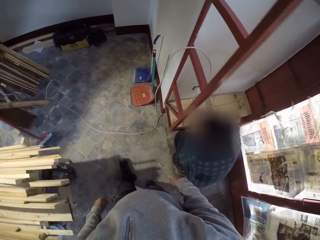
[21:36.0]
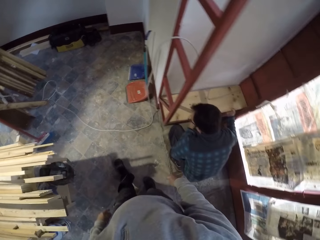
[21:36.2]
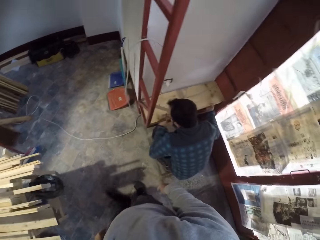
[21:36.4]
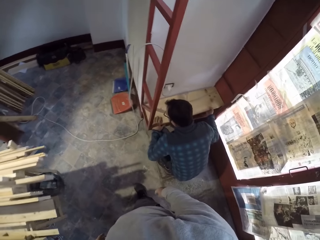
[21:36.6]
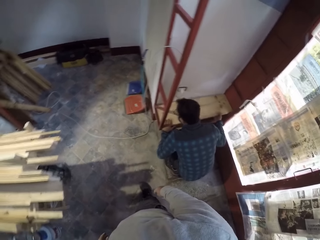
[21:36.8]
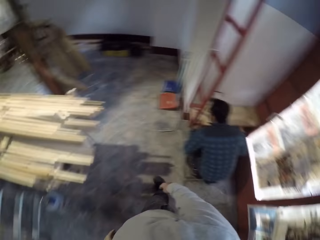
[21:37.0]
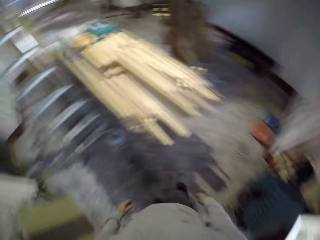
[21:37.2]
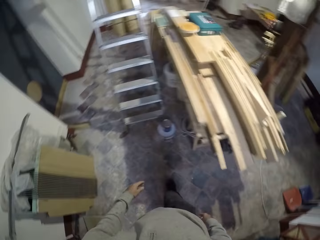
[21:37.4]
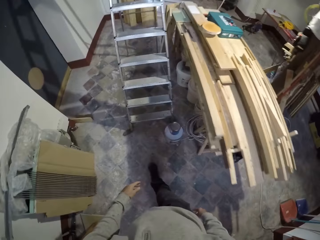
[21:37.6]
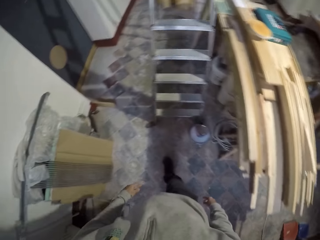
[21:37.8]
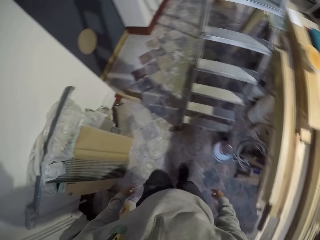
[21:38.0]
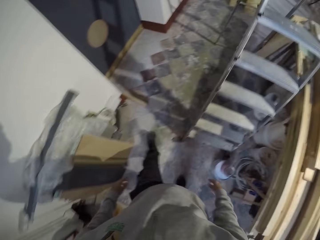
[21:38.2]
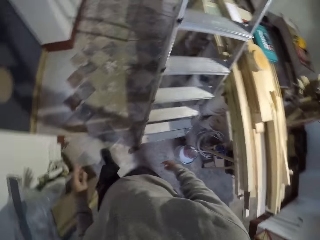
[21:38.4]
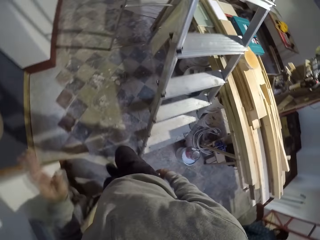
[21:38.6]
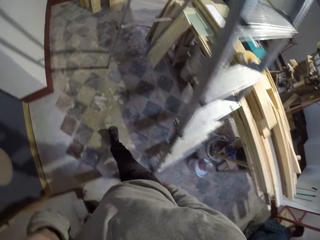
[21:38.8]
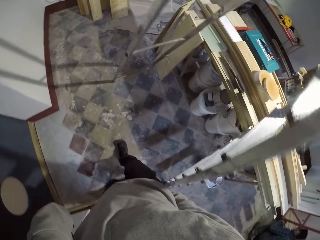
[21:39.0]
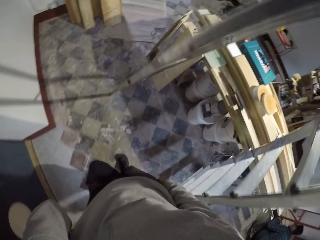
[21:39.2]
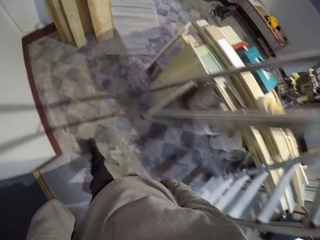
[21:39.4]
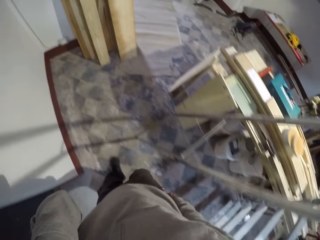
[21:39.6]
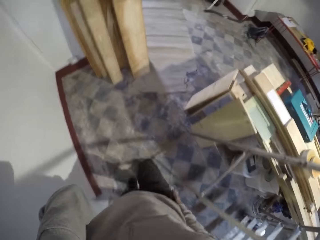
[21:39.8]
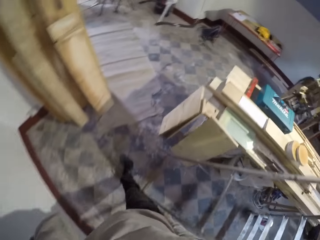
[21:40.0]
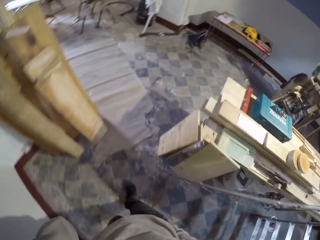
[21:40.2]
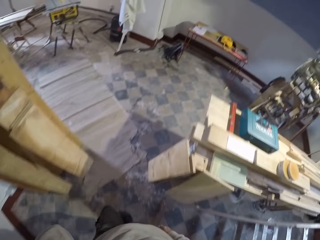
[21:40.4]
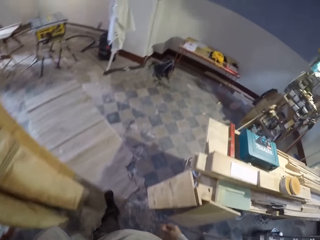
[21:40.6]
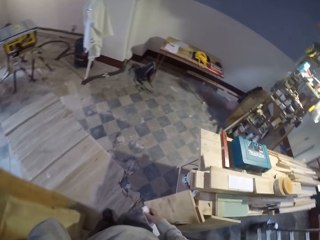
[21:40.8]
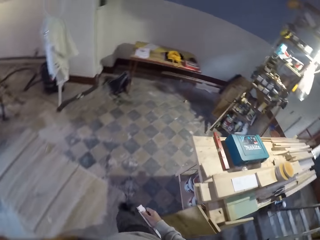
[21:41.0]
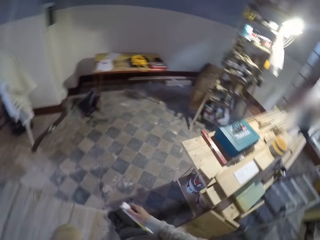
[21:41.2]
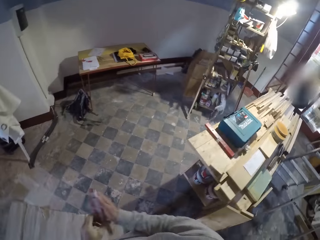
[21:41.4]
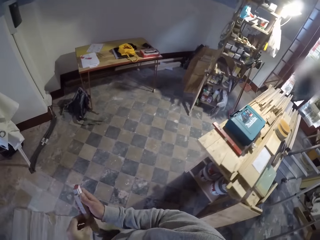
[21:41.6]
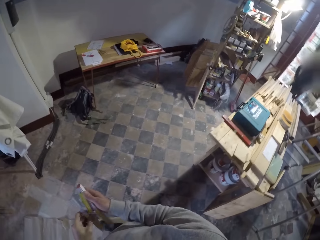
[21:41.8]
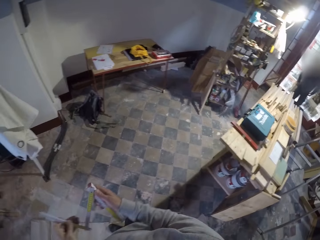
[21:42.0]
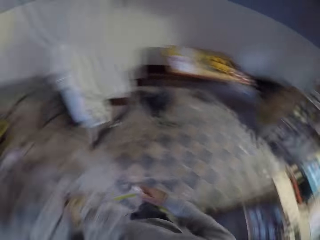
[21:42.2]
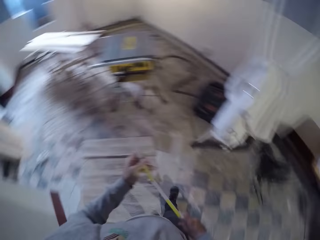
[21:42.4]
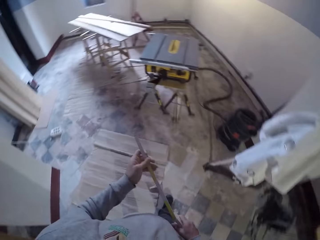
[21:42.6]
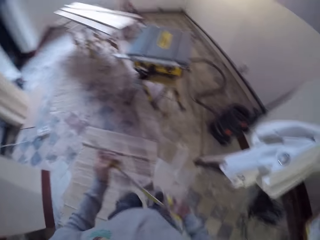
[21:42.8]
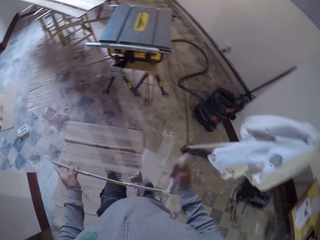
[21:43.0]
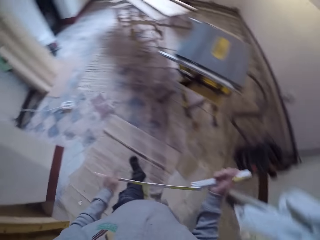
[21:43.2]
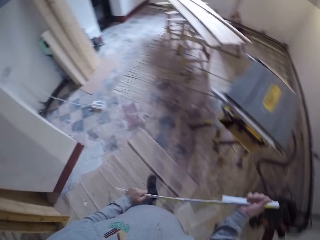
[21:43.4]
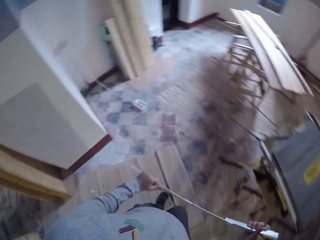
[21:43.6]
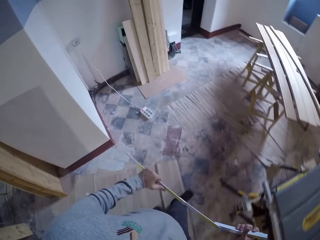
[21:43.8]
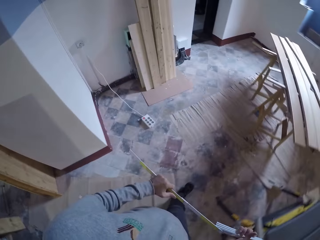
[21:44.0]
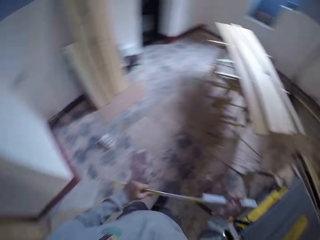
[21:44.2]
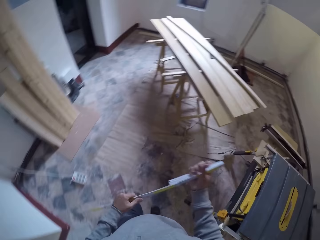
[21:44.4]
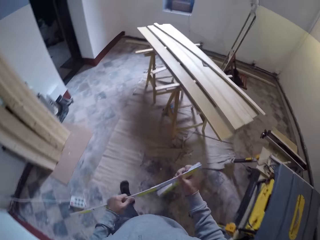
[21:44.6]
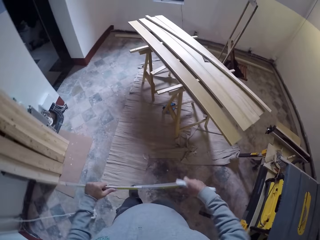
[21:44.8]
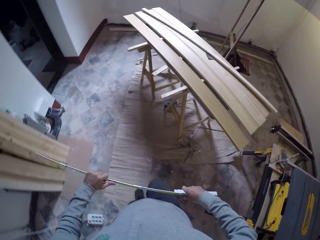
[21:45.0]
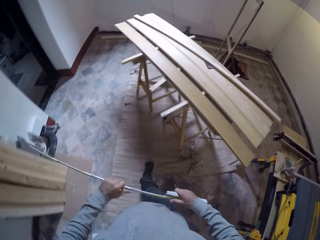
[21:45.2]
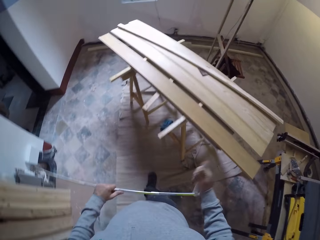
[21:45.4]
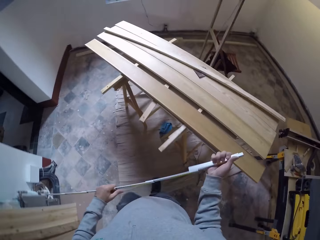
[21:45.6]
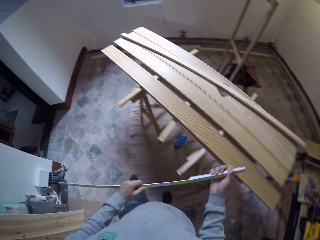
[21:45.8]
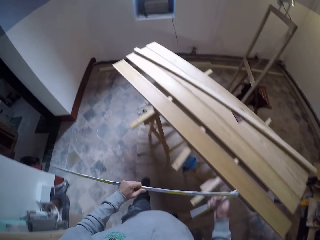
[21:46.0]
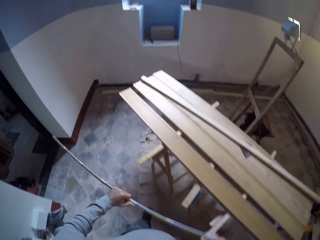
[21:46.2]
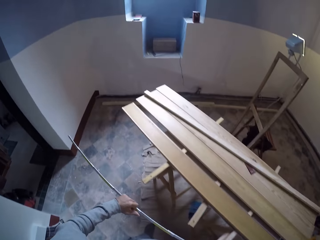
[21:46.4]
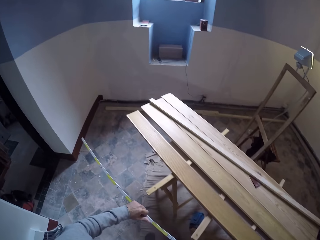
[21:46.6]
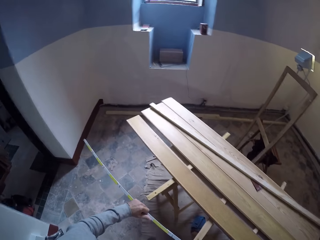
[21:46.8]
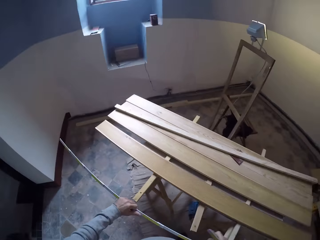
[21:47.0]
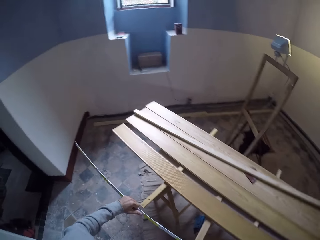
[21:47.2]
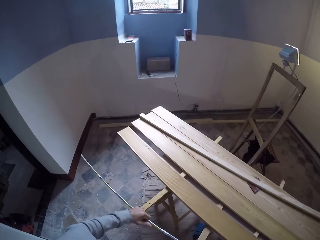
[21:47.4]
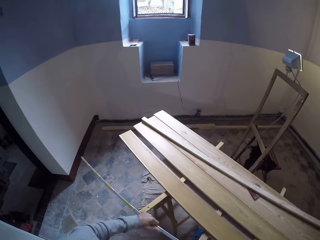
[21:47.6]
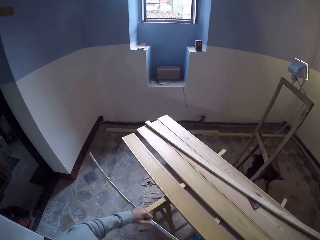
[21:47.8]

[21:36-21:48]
The camera wearer moves around the room. They walk around the room. They pick a linear measure from the pocket and unfold the linear measure. They hold the ruler. They walk around the room.

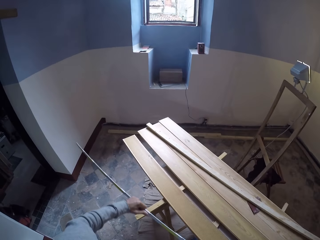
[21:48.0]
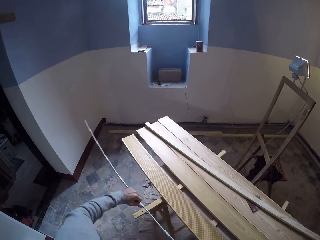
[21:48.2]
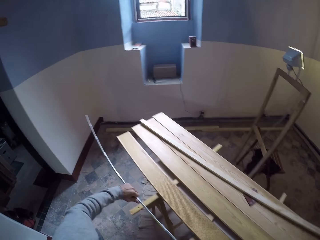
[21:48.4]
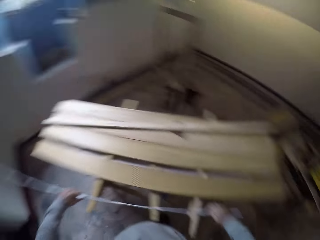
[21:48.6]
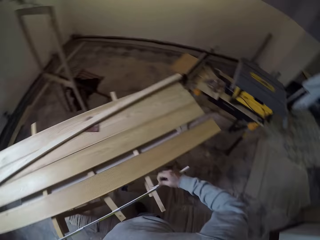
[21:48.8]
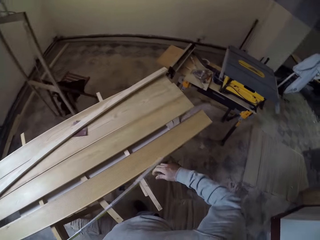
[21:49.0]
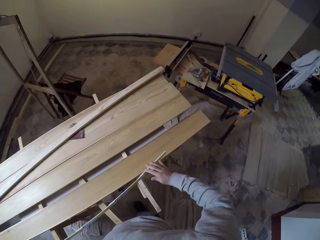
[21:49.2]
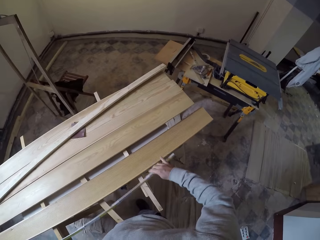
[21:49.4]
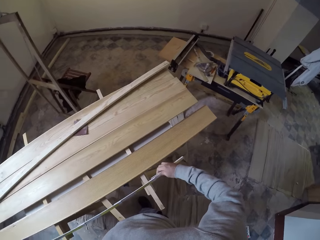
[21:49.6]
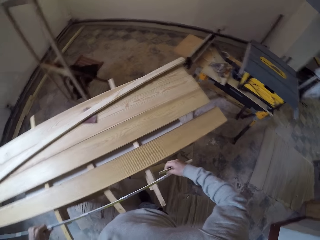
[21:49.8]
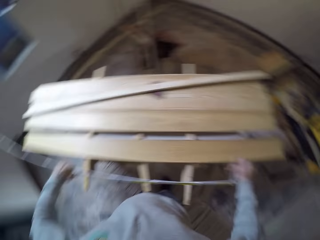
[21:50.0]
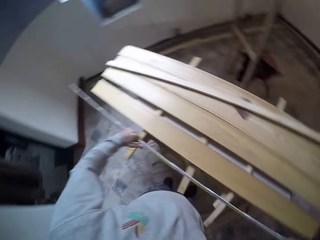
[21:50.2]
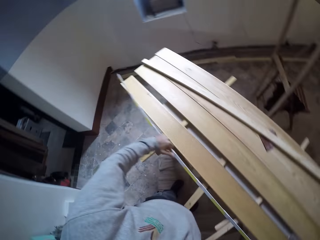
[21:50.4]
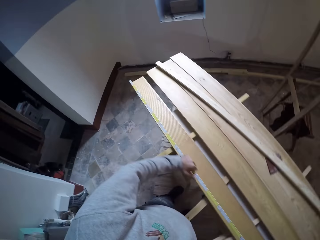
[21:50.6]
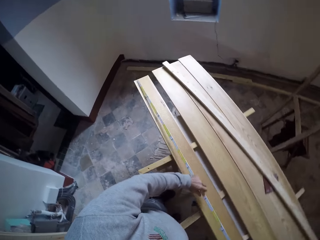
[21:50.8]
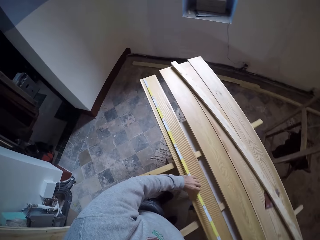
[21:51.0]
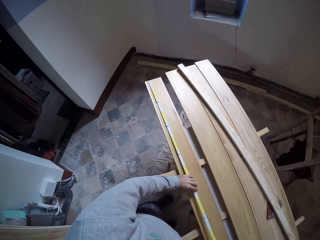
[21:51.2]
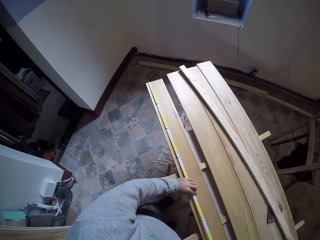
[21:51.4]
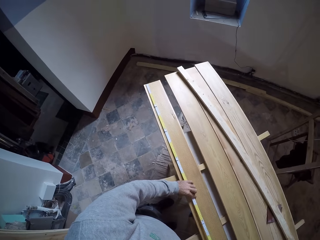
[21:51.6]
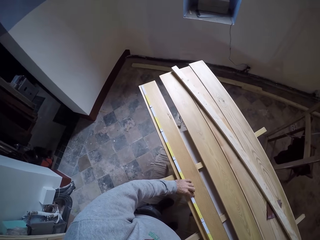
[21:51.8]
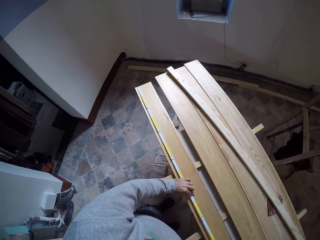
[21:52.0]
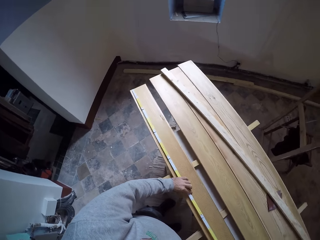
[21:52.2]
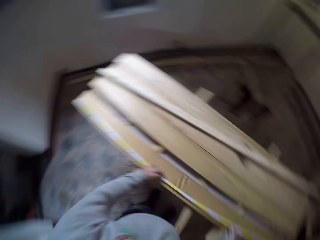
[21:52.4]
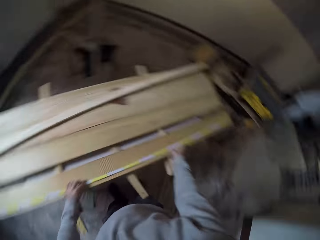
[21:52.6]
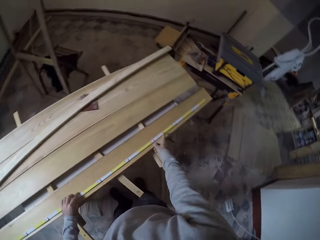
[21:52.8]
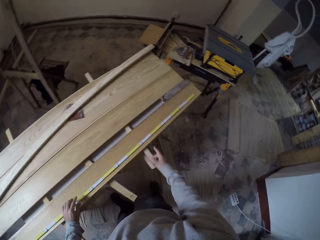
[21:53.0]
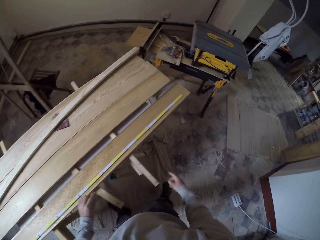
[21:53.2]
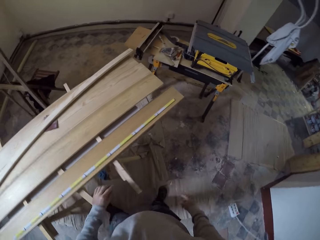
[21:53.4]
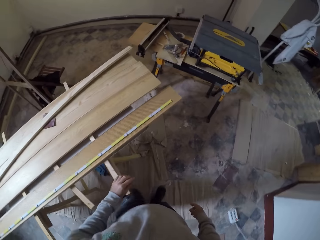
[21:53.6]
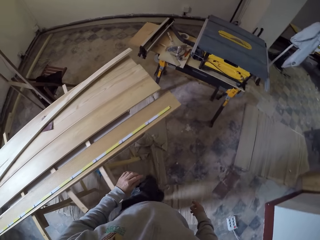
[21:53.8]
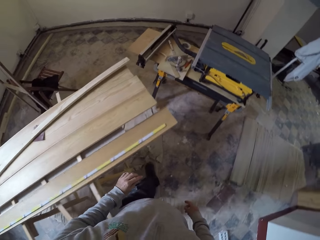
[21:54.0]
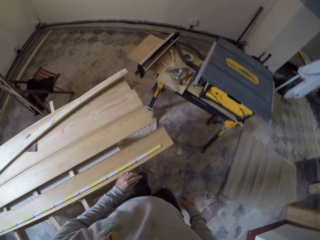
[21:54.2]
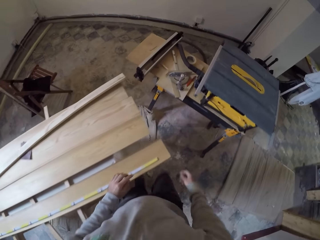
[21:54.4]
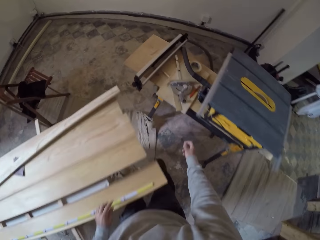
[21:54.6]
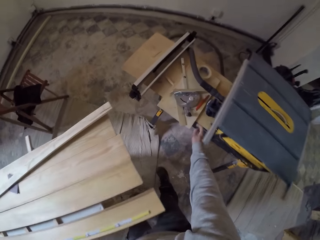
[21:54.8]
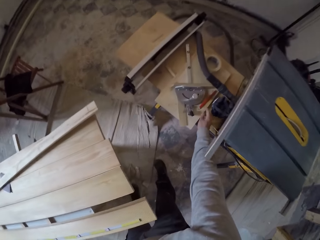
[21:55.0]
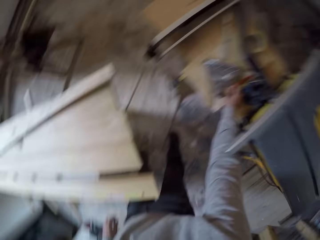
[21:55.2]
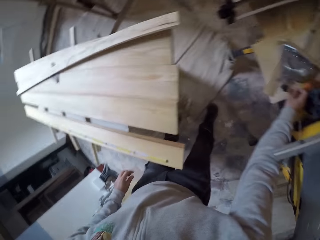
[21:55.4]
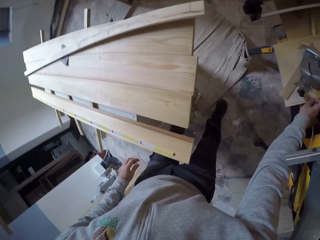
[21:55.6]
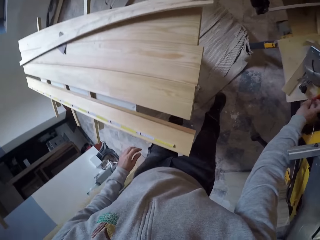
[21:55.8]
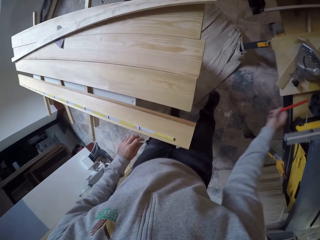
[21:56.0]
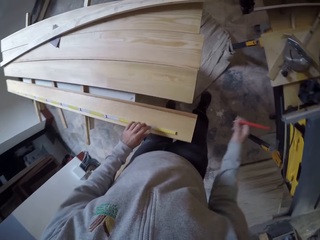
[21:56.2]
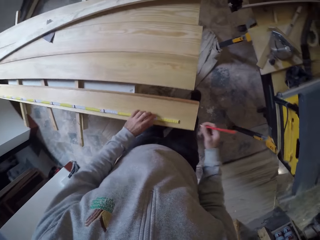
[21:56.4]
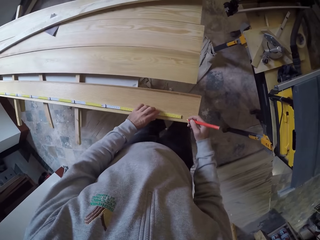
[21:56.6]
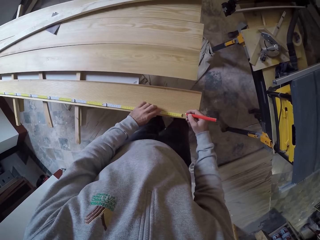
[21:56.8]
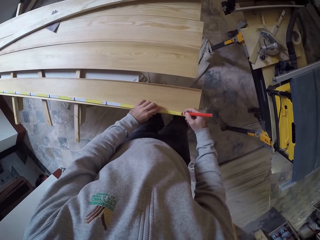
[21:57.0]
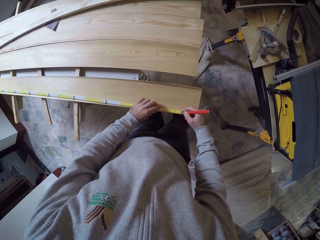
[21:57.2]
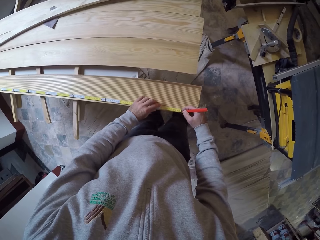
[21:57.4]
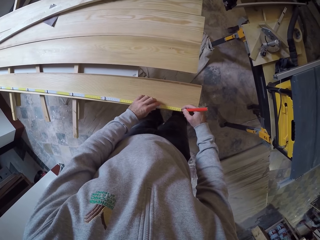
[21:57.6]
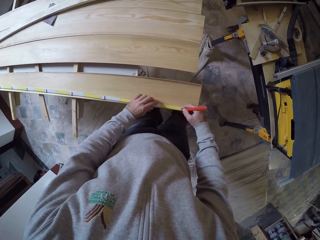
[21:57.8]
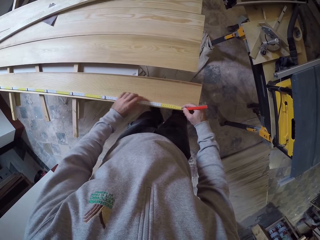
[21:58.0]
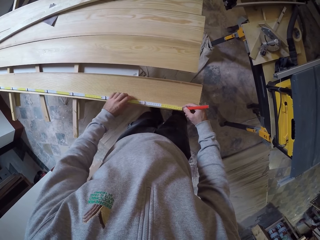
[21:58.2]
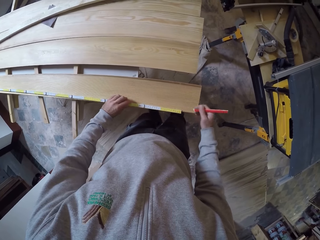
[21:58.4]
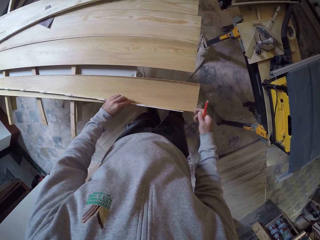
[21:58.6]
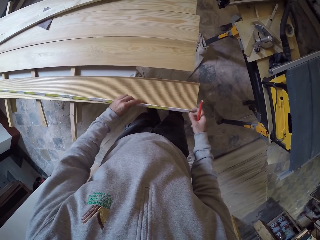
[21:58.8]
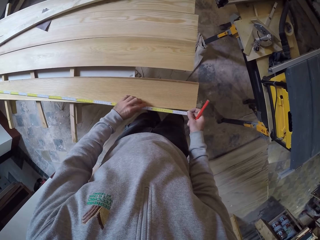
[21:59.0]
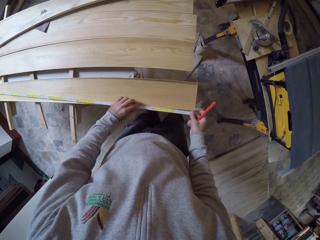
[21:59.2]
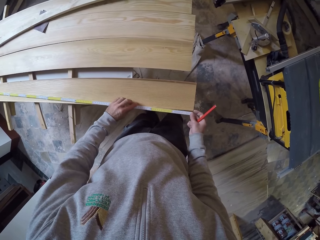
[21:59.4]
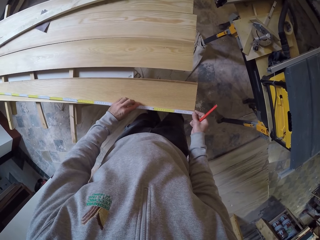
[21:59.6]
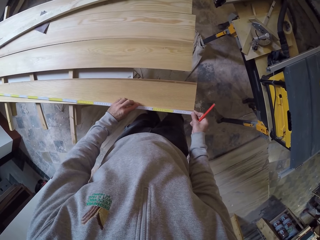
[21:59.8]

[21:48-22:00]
The camera wearer measures the wood with a linear measure. They move around the table. They walk around the room. They pick a pencil from the table. They mark on the wood with the pencil. They turn the linear measure.
